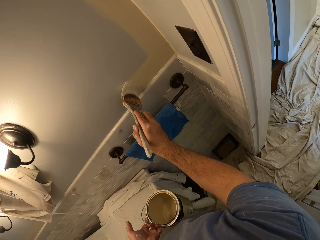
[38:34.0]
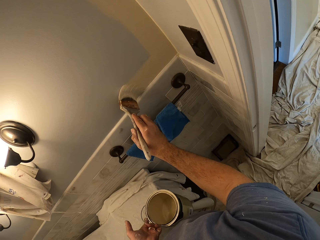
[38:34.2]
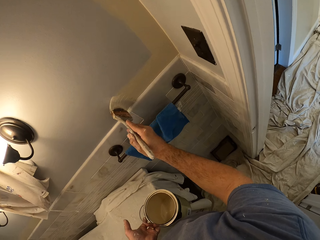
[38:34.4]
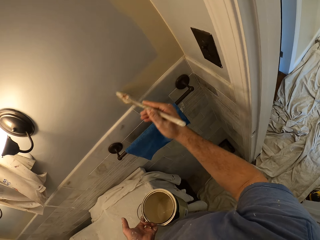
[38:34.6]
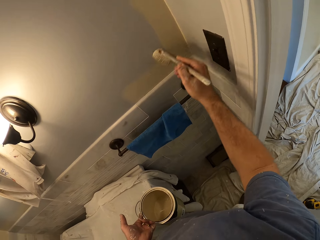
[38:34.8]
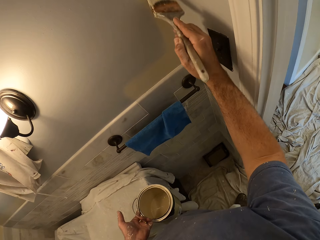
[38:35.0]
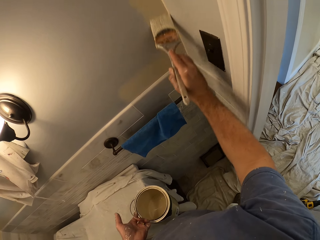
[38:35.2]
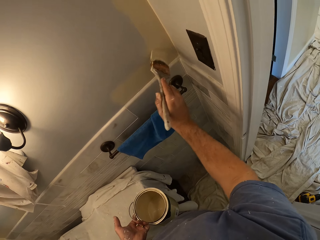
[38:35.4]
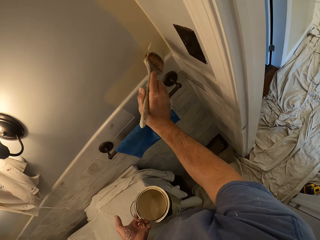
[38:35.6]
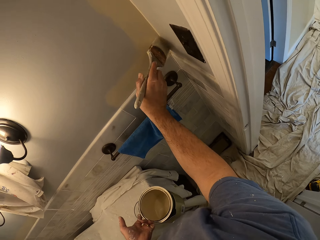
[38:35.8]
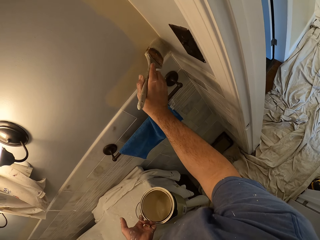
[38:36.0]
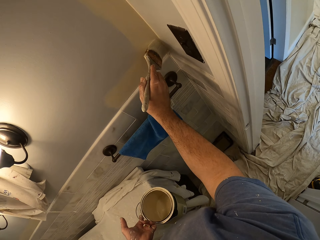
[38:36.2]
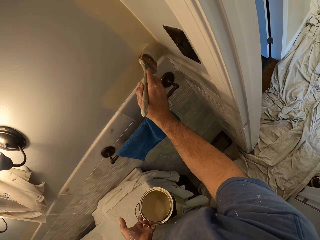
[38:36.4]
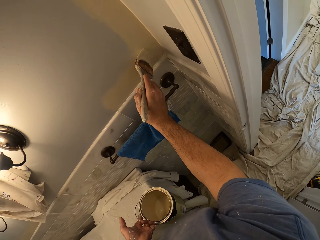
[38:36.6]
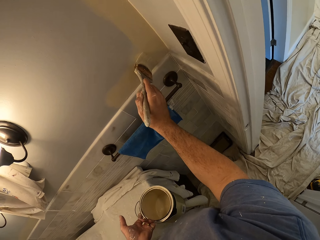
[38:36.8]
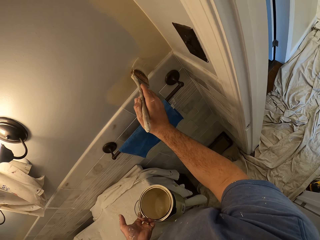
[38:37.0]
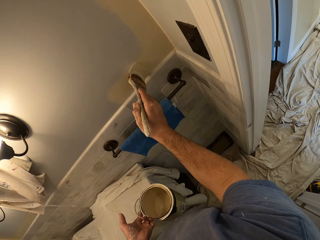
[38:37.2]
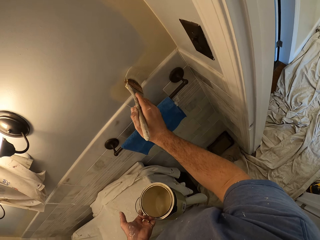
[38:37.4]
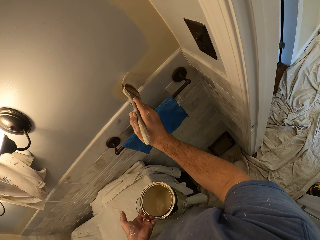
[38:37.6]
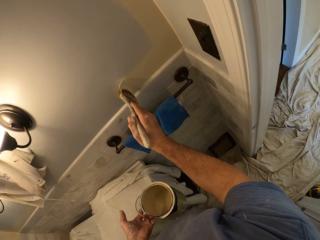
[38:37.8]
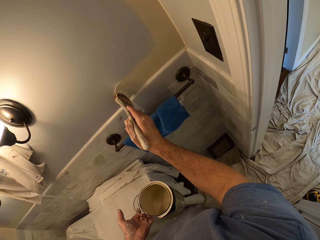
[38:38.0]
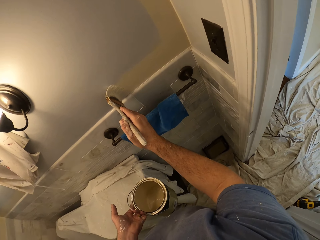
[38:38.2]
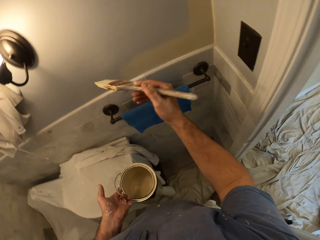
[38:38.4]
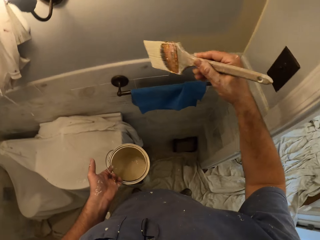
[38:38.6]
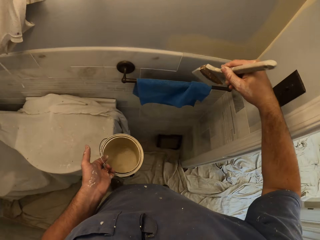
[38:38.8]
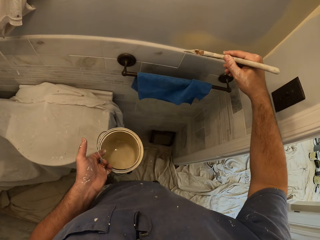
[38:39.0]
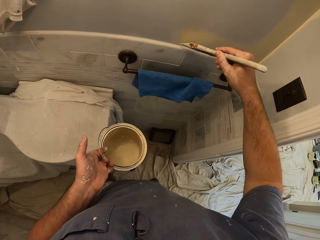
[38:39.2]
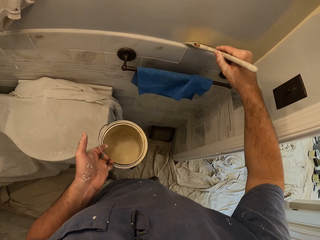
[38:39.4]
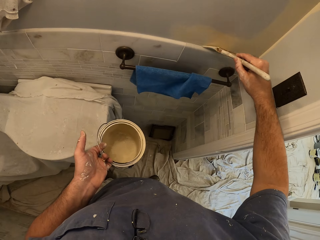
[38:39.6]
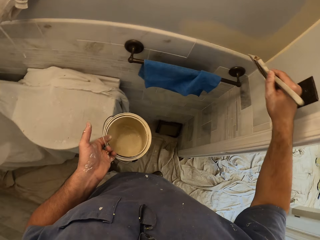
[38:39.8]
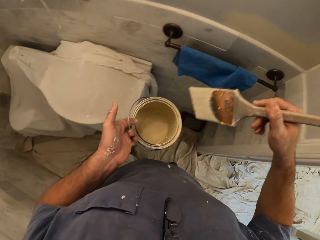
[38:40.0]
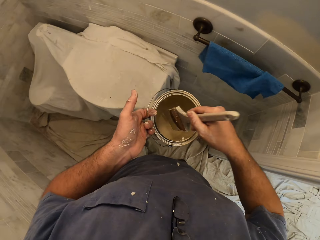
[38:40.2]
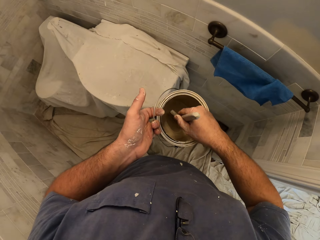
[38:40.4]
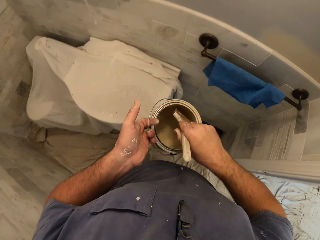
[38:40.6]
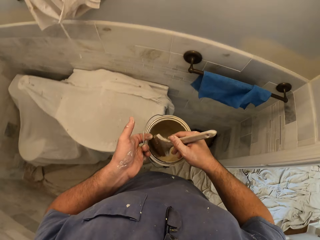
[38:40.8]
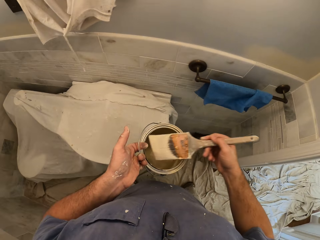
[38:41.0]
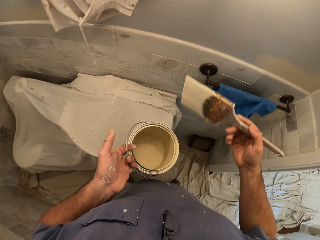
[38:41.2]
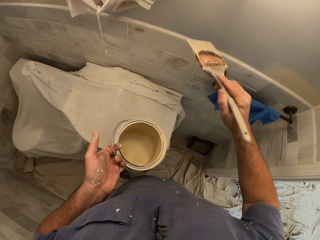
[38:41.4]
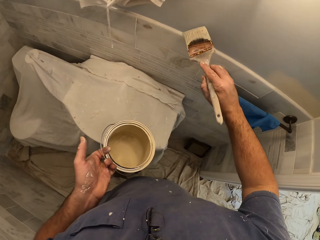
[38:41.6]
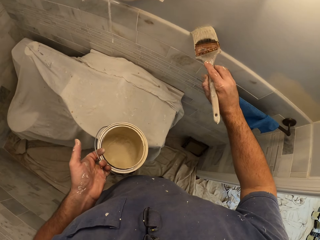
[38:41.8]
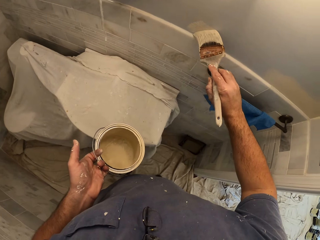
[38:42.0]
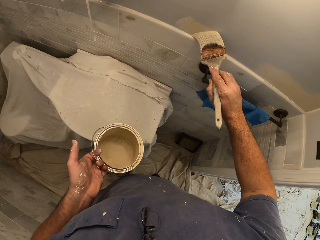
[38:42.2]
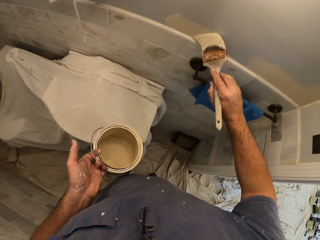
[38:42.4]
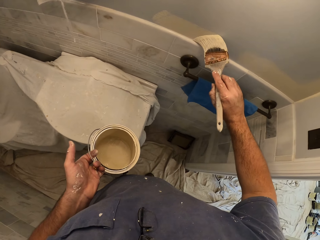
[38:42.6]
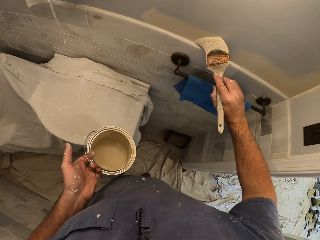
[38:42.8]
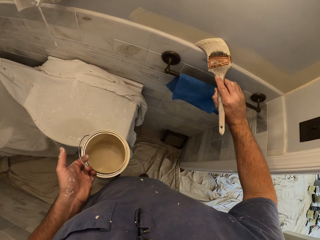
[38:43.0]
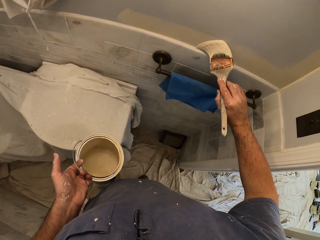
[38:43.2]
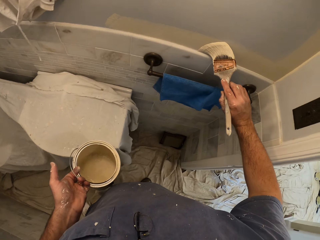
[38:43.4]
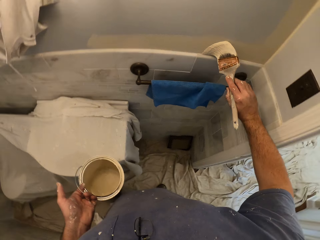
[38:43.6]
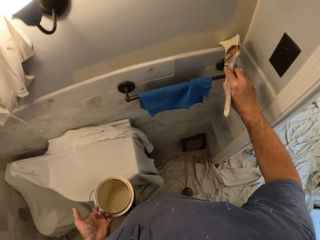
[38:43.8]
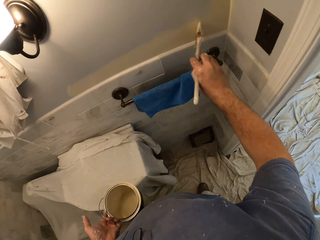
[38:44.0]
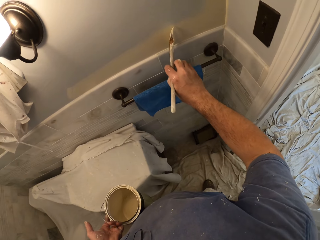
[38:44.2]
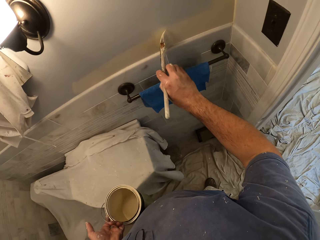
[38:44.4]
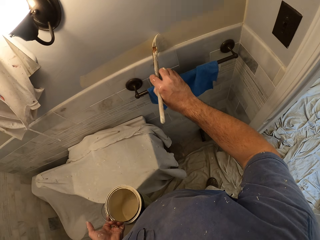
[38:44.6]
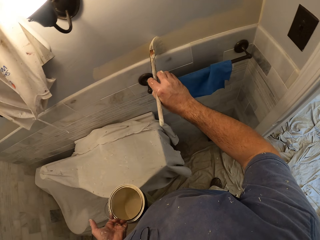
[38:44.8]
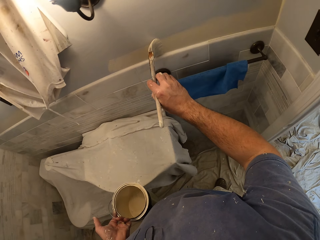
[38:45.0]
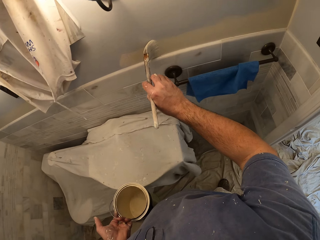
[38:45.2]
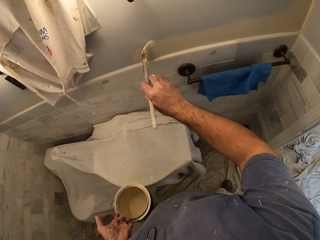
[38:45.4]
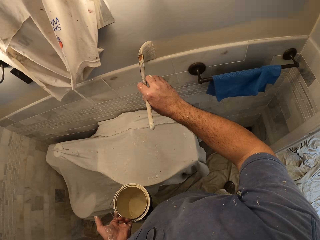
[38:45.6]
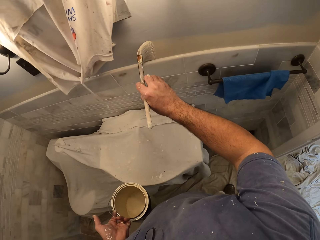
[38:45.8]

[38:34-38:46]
The camera wearer dips the paint brush in the paint can. He paints the wall with the paint brush in his right hand.

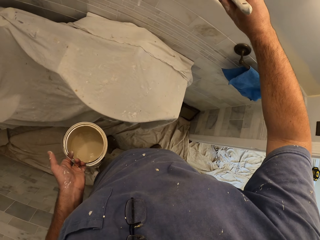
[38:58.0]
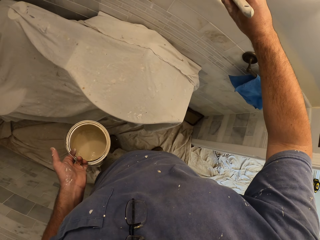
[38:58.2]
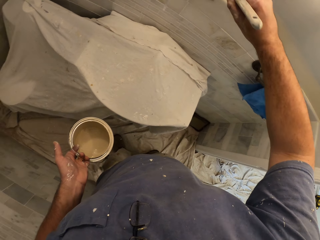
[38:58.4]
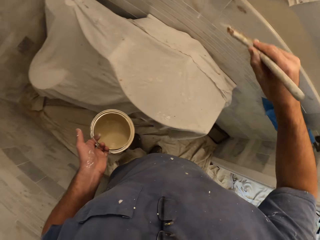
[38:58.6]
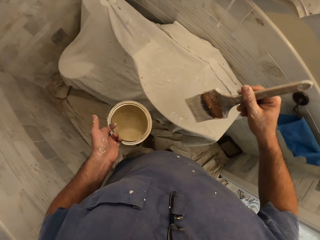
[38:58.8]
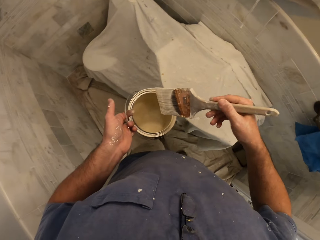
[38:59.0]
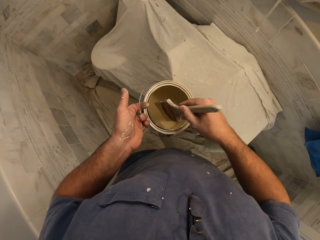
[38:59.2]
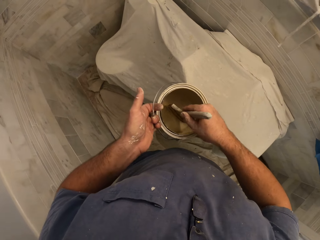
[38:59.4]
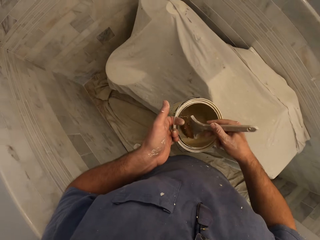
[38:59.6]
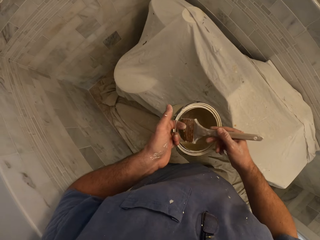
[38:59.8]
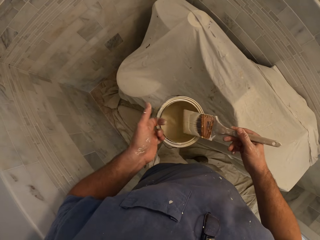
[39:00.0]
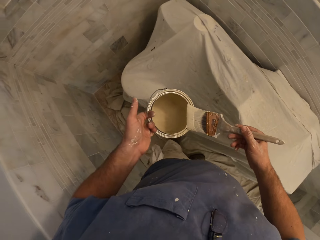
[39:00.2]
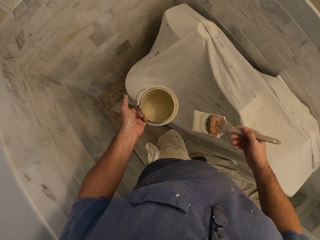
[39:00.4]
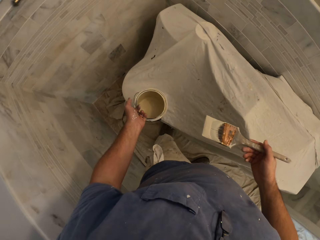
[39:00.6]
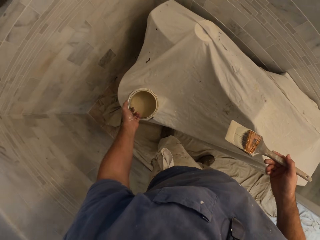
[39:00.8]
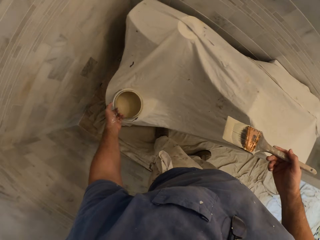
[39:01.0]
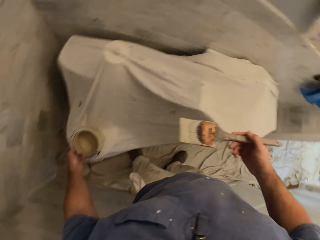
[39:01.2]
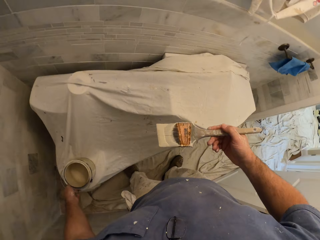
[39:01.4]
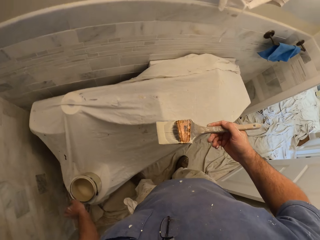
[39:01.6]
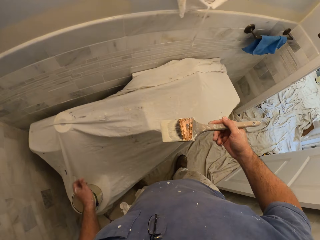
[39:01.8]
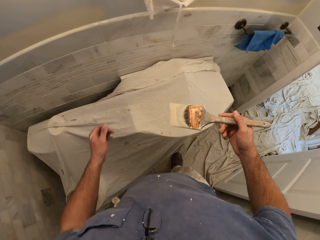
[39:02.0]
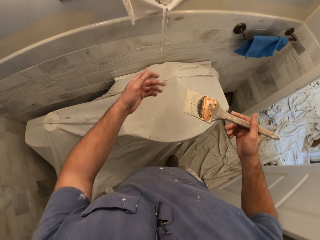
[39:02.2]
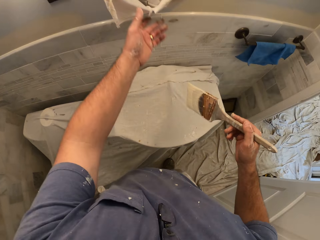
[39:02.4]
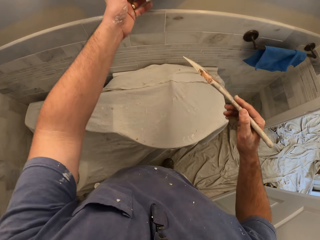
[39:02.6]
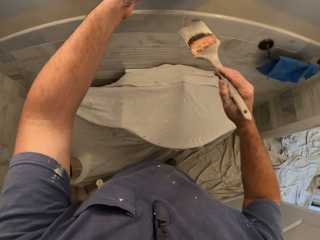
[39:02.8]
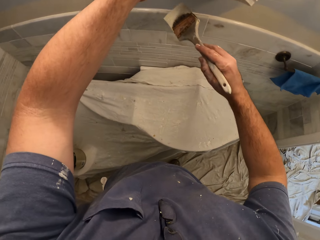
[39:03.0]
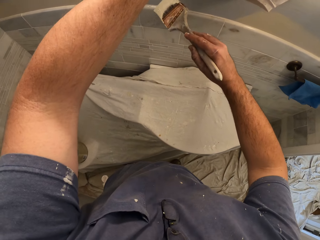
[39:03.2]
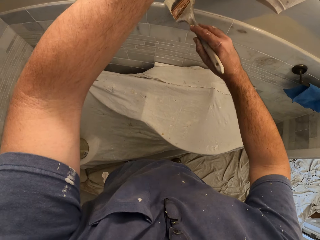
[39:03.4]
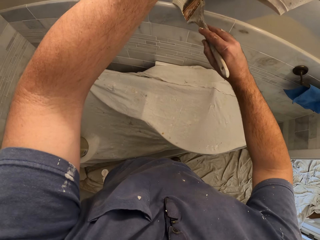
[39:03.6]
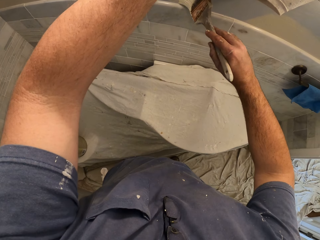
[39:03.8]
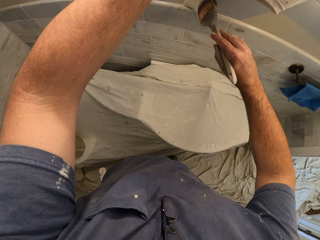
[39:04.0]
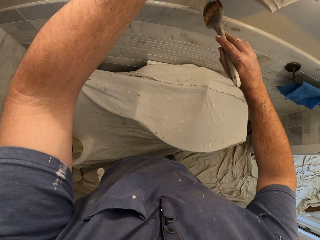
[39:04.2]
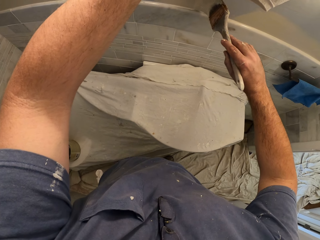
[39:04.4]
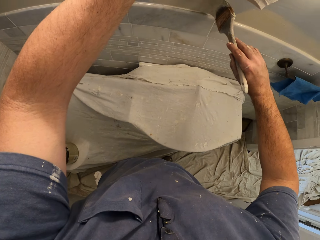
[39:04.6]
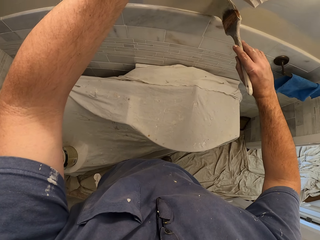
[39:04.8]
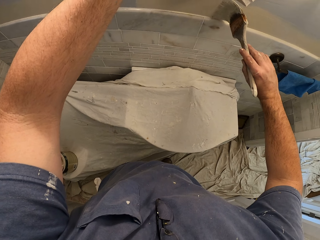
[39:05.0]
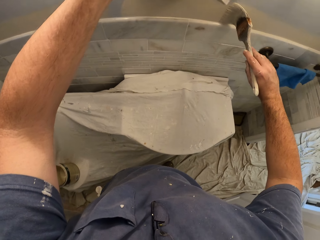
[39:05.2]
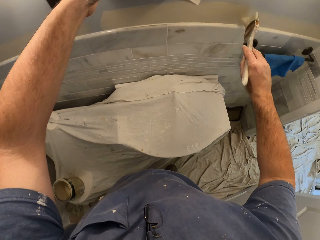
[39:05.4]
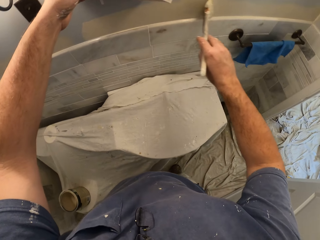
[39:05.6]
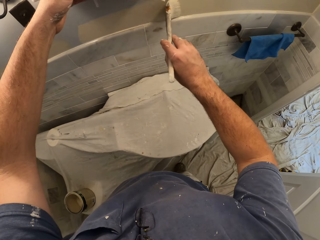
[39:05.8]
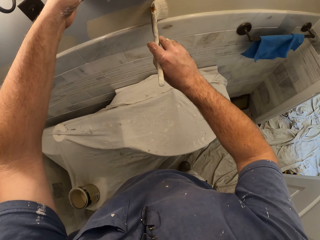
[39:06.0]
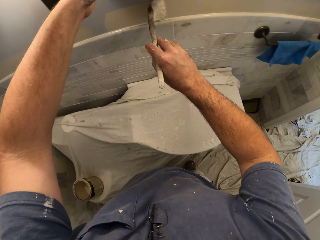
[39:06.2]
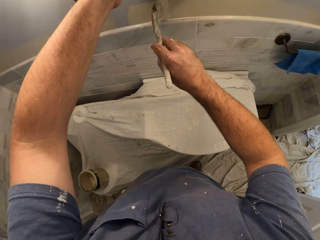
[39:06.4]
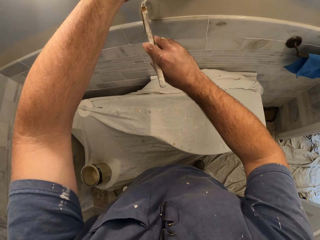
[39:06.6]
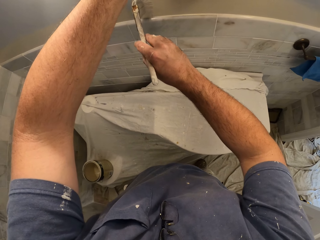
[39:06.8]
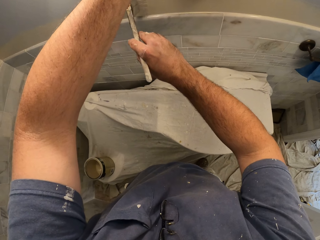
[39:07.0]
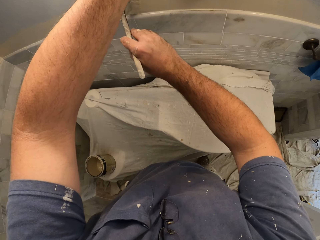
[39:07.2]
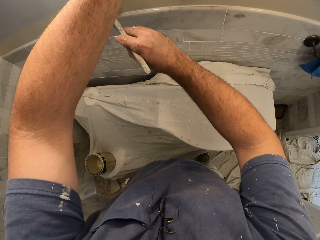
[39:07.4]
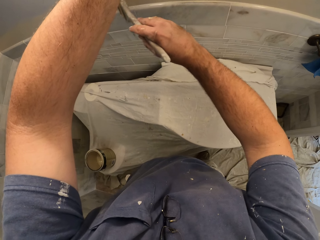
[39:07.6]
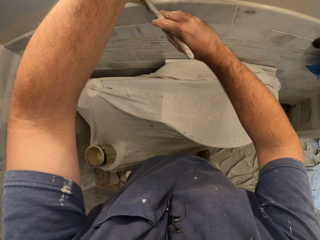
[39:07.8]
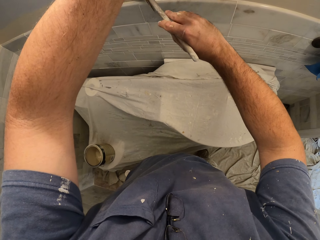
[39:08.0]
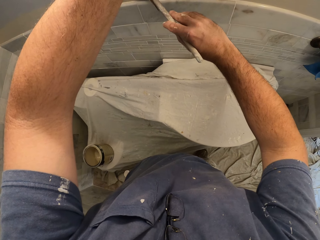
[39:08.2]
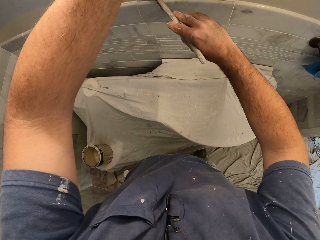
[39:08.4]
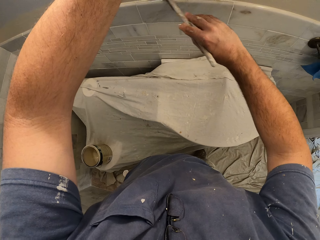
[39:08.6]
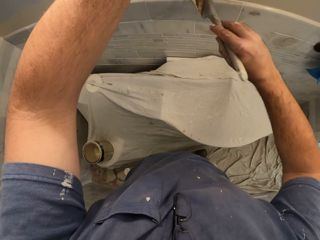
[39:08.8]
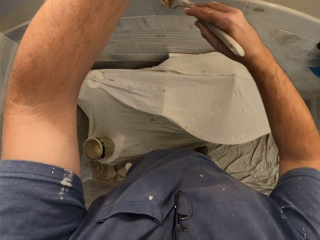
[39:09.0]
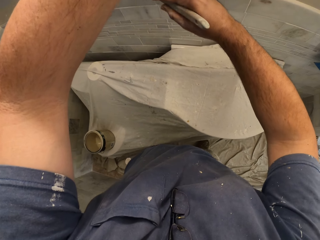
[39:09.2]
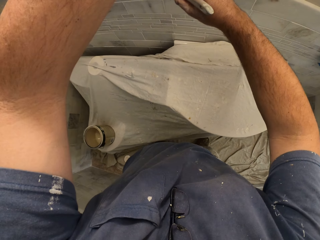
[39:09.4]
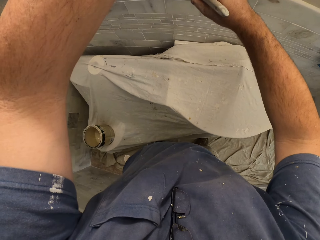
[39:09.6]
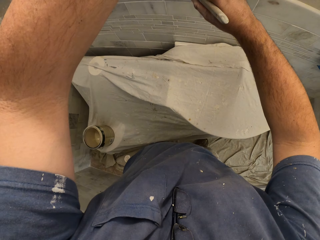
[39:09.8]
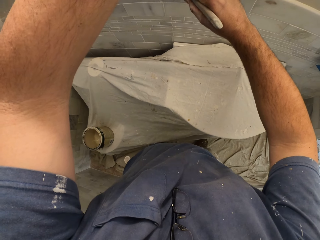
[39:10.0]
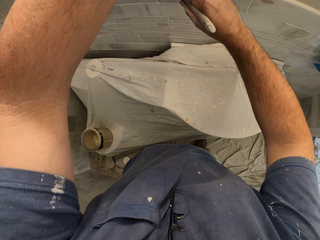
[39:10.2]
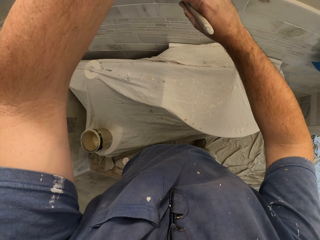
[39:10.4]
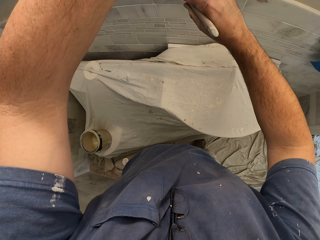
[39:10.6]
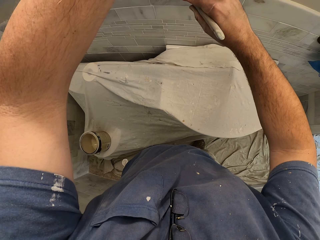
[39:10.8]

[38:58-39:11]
The camera wearer dips the paint brush in the paint can. He drops the paint can from his left hand. He places the paint can on the toilet bowl. He adjusts a cloth on the wall with his left hand. He lifts up a coat hanging on the wall. He paints the wall with the paint brush in his right hand.
